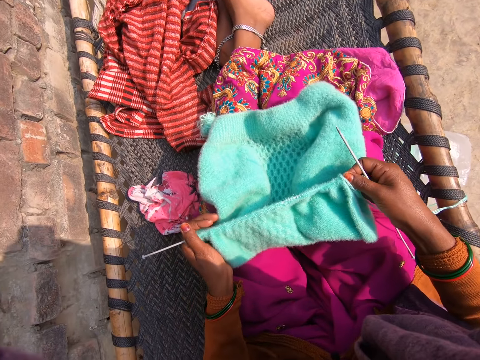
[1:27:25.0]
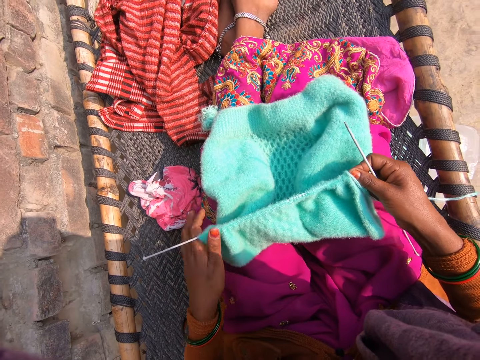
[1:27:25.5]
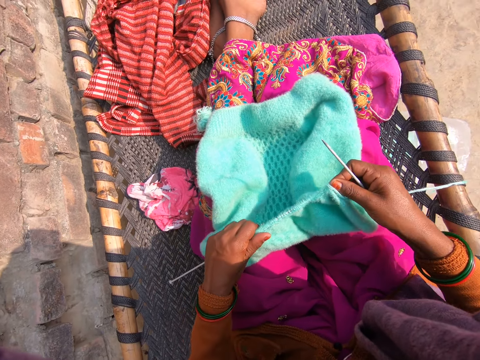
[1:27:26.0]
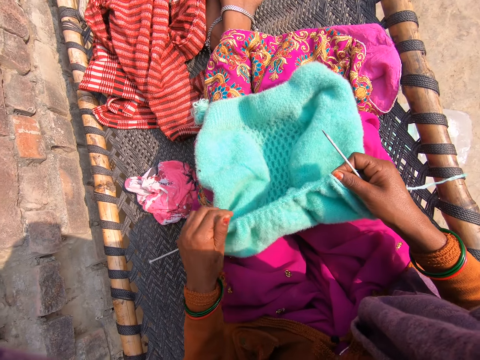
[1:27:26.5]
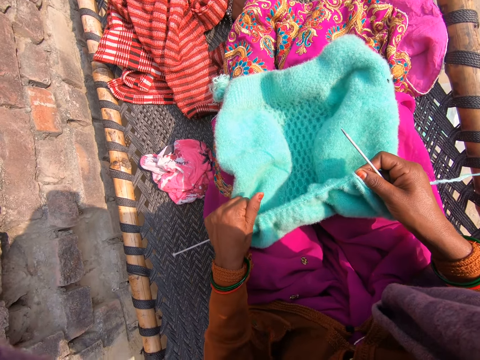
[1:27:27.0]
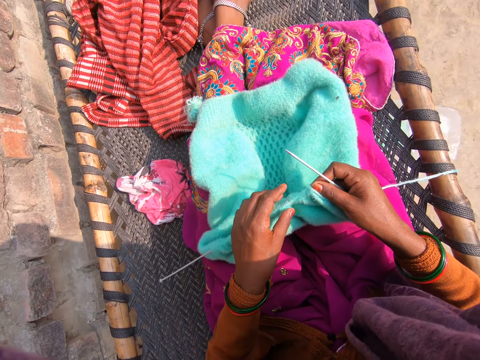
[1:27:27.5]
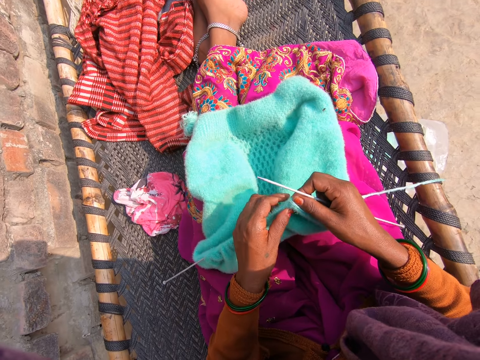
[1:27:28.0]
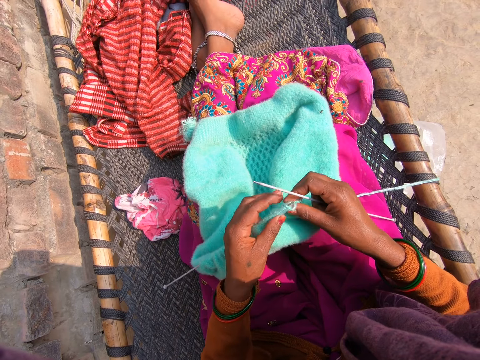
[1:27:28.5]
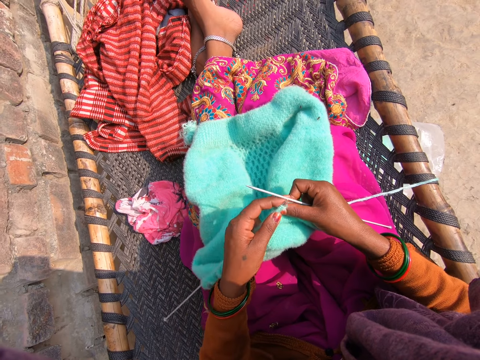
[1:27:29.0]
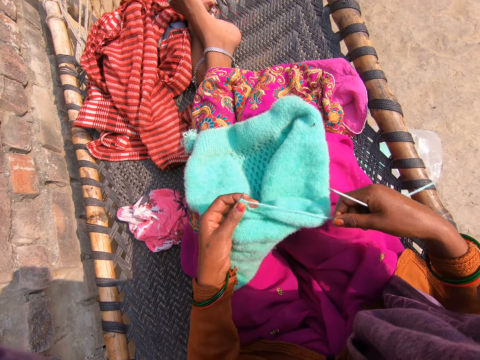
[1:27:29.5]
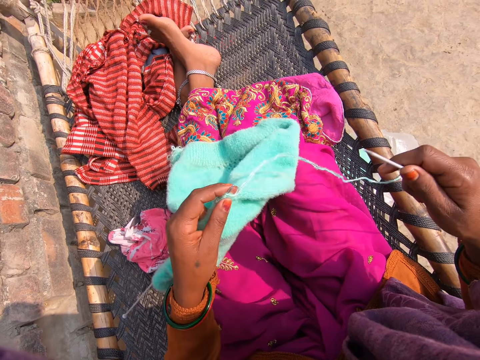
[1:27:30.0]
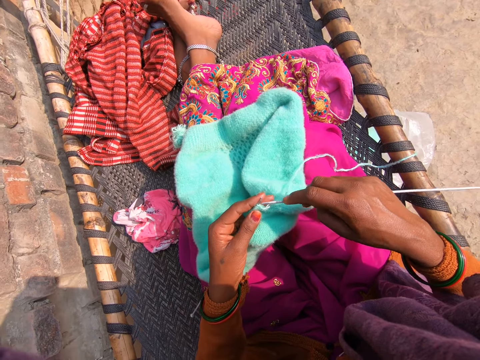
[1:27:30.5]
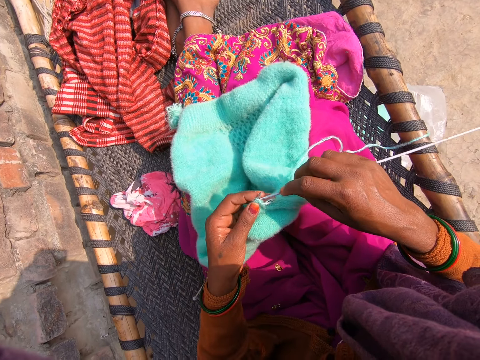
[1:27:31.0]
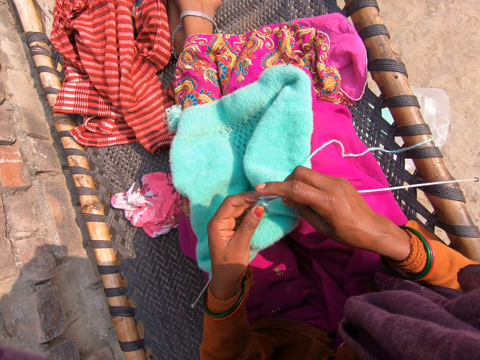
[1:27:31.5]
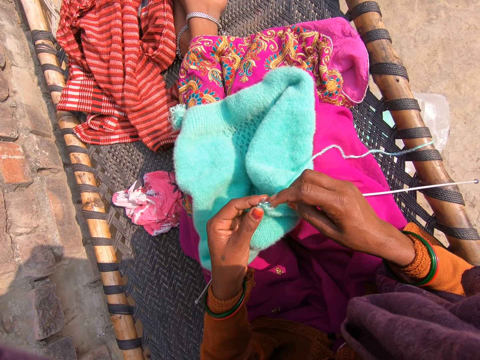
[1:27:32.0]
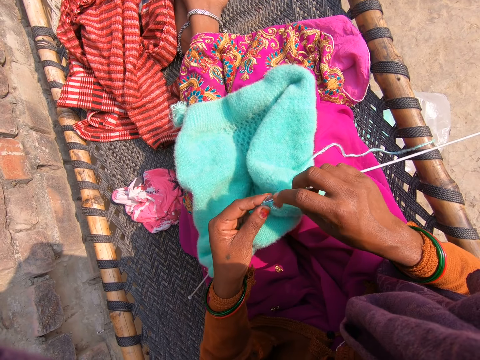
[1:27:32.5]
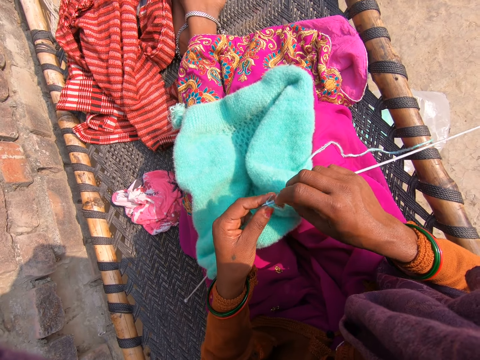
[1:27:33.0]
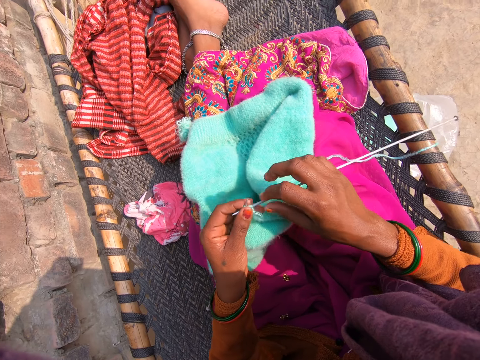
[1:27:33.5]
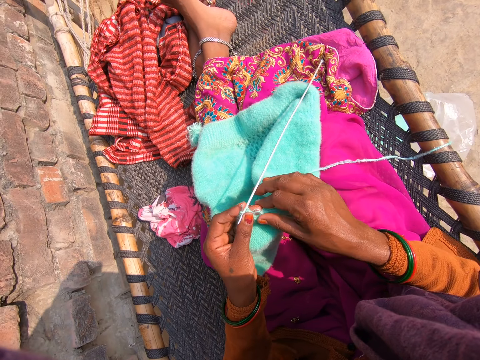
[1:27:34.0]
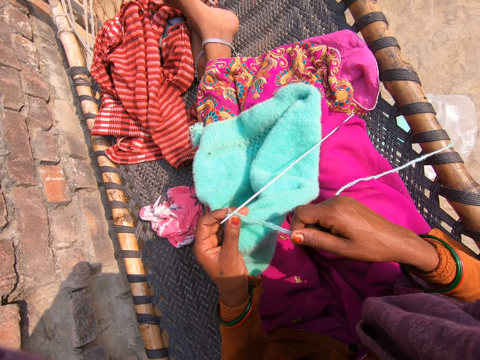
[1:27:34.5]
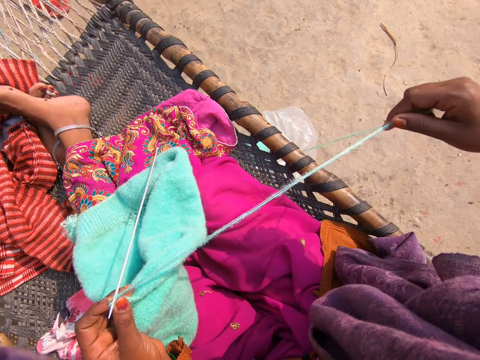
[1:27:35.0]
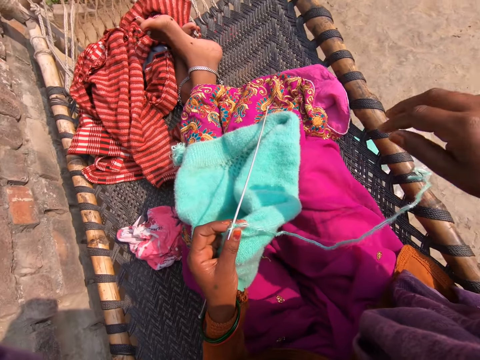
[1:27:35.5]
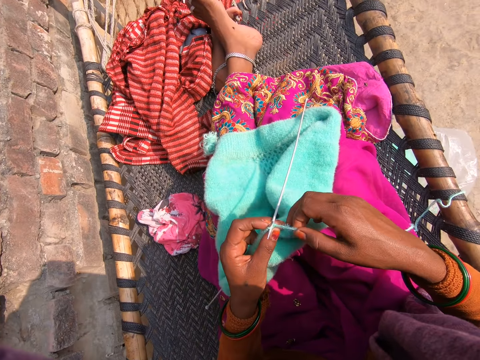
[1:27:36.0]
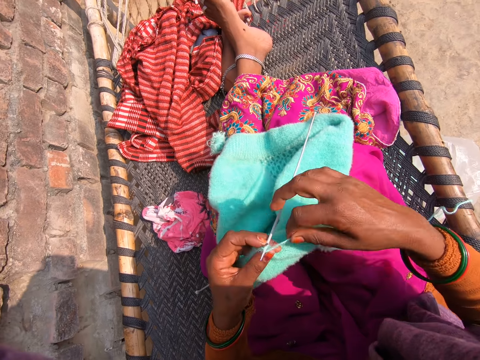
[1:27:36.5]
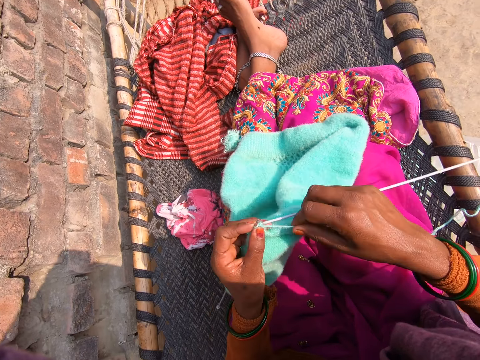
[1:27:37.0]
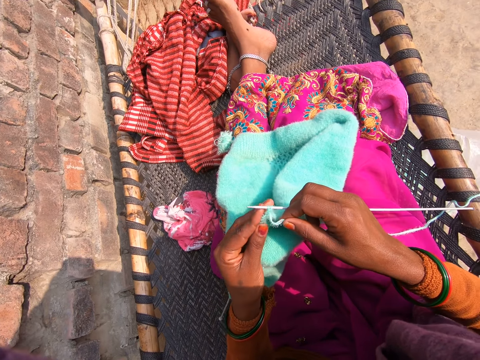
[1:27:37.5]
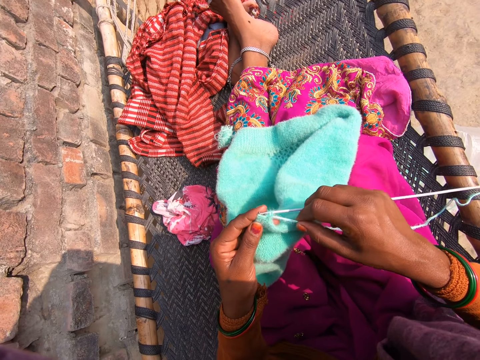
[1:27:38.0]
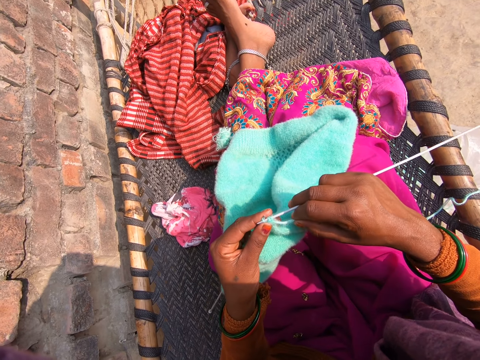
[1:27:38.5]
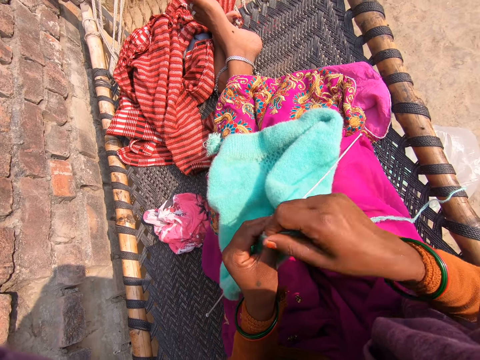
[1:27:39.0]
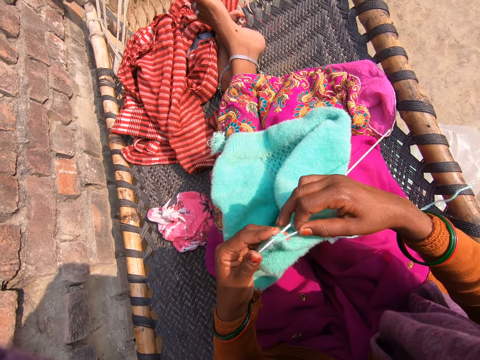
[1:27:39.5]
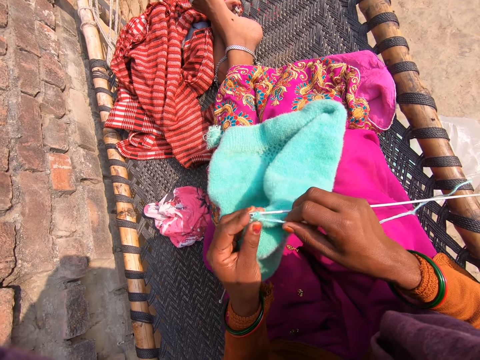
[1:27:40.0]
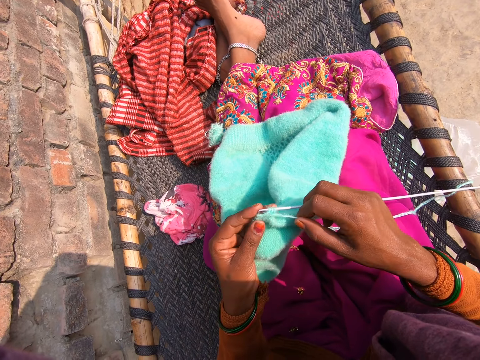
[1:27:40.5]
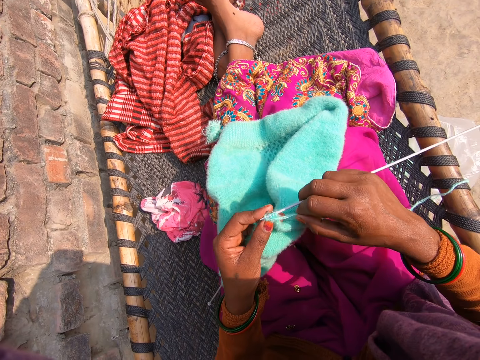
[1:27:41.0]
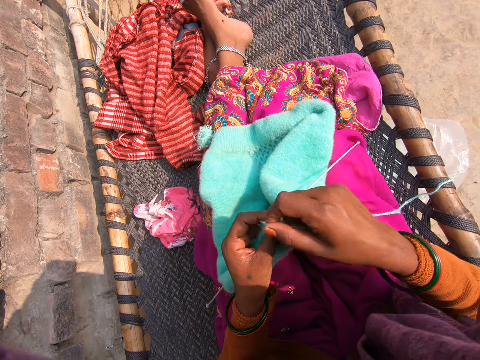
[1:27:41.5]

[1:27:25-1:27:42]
The camera wearer holds the fabric. They adjust the knitted cloth. They hold the thread. They knit a piece of cloth. They stick the needle on the fabric. They straighten the thread. They knit the fabric.

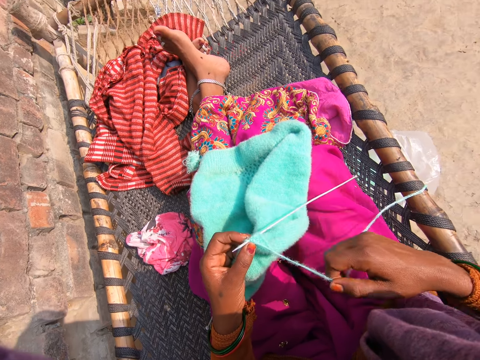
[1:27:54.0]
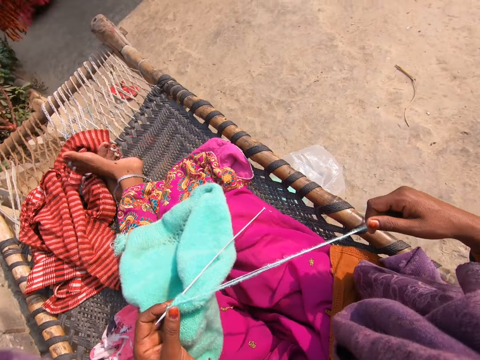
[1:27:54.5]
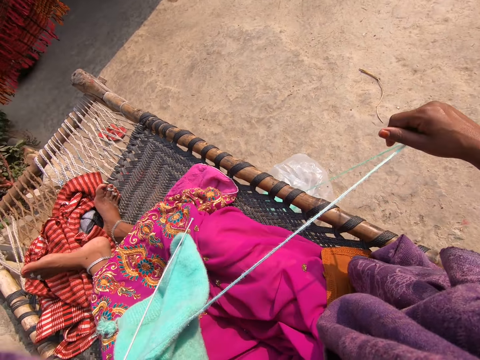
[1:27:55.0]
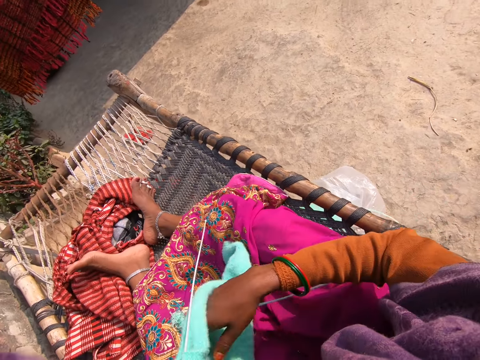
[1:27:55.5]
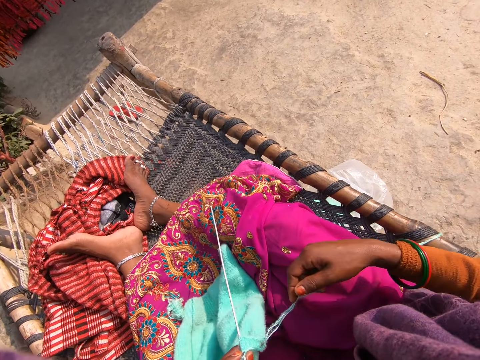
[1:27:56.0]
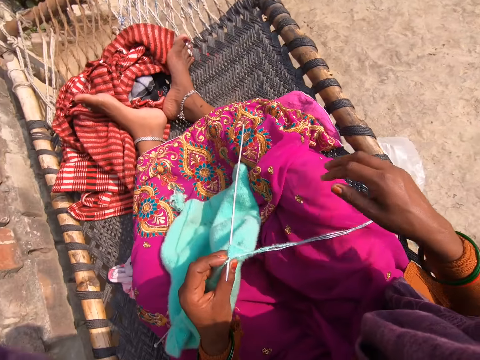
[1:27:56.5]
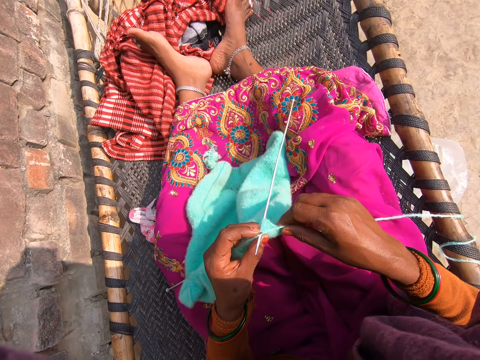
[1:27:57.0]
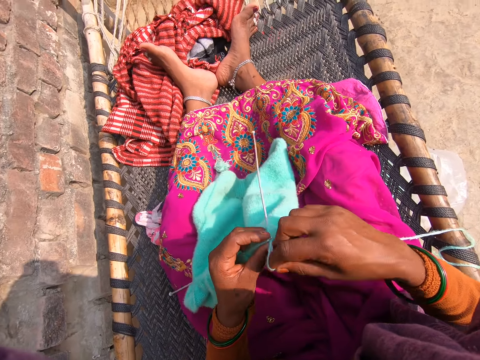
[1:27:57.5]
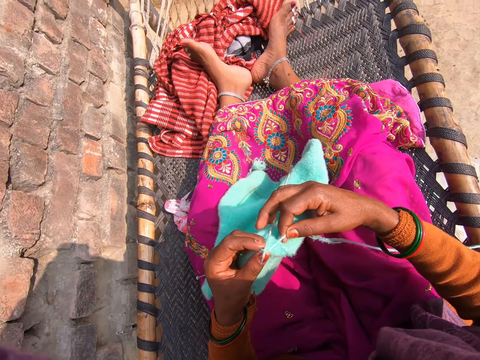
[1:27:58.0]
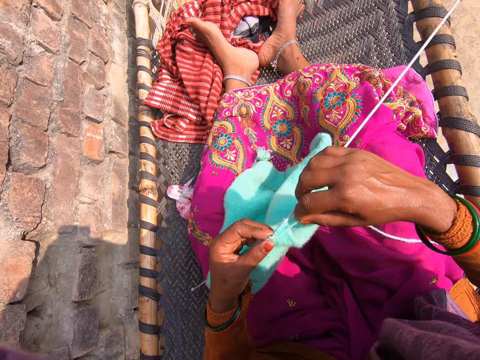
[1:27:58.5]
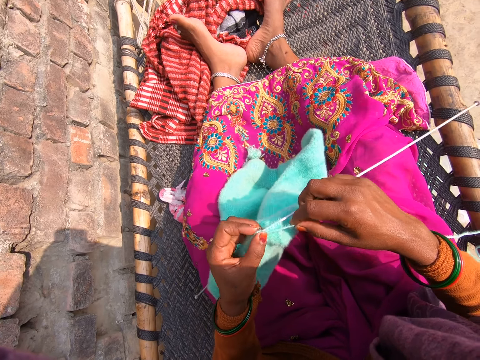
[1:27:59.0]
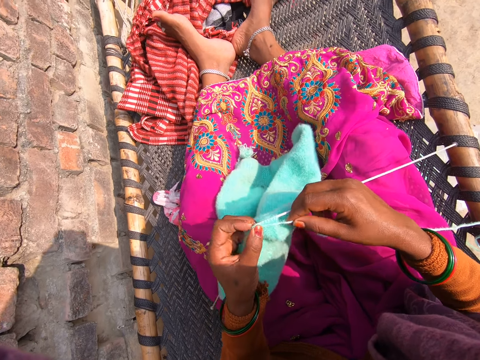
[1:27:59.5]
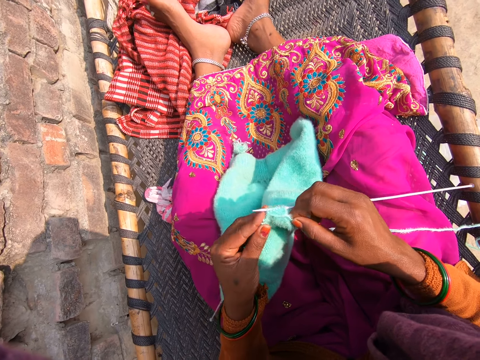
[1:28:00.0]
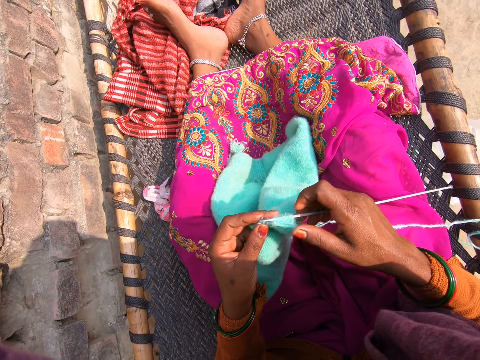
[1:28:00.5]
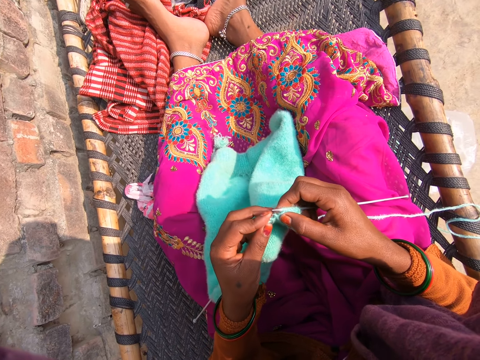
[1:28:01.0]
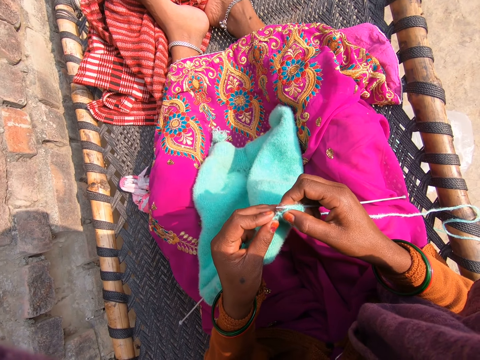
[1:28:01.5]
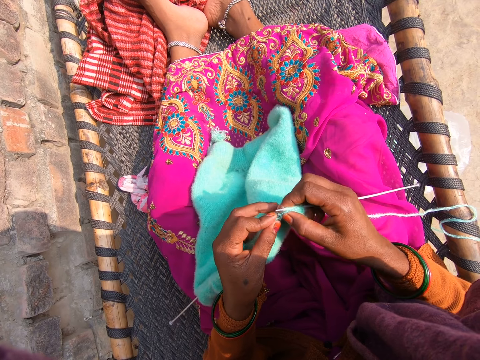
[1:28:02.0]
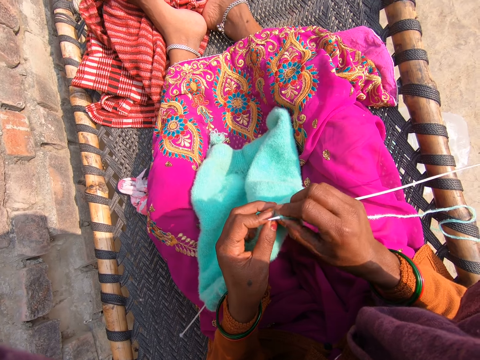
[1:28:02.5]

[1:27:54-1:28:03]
The camera wearer straightens the thread. They knit the fabric.
